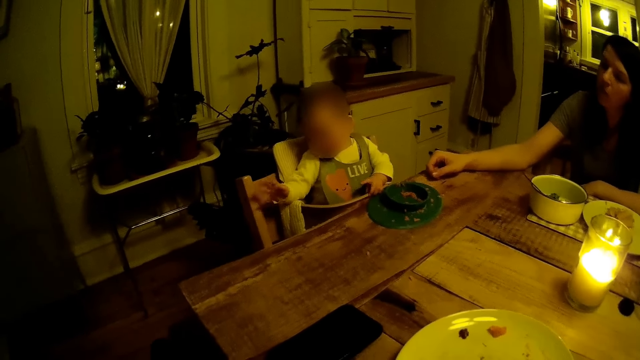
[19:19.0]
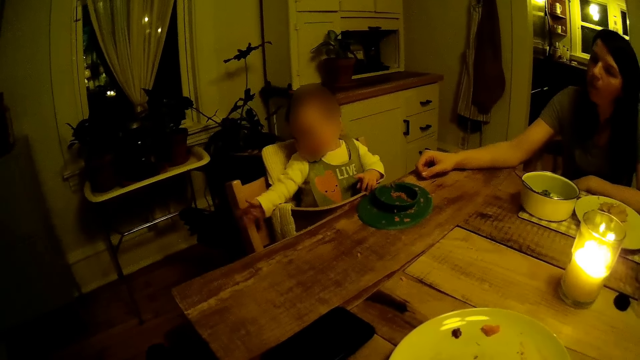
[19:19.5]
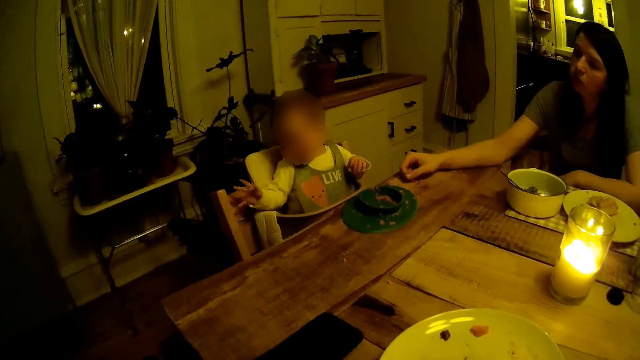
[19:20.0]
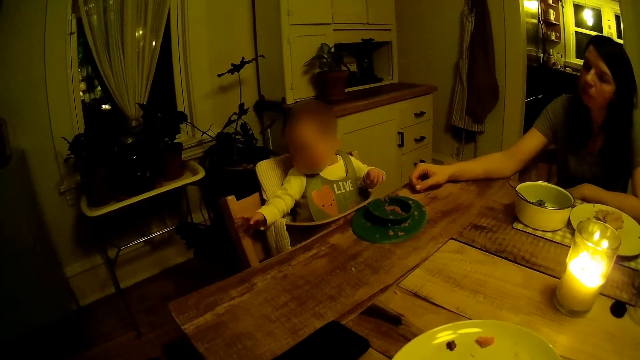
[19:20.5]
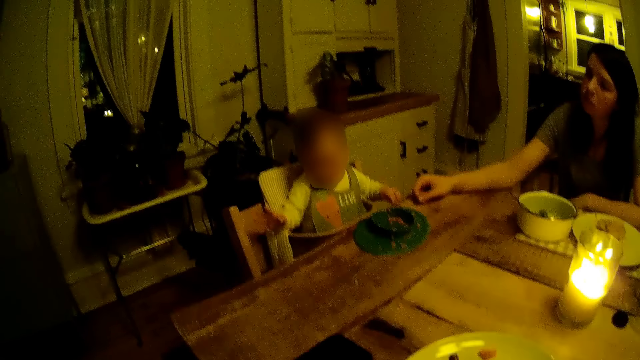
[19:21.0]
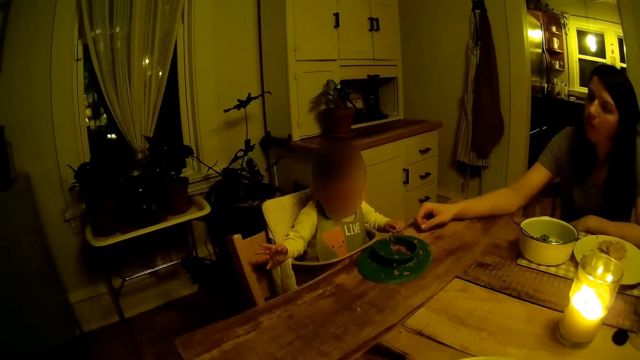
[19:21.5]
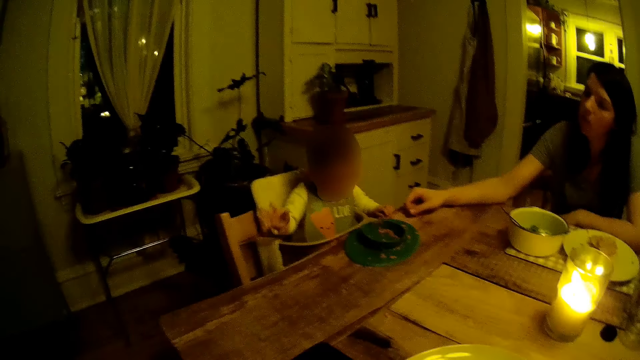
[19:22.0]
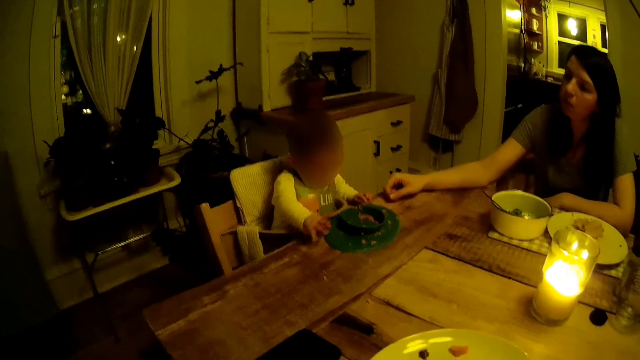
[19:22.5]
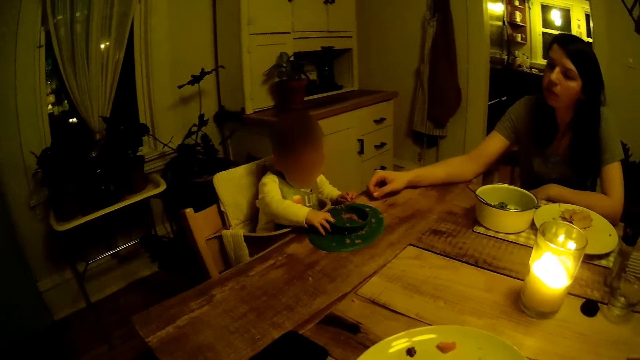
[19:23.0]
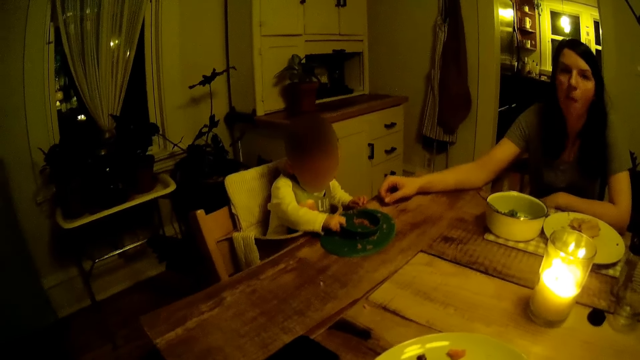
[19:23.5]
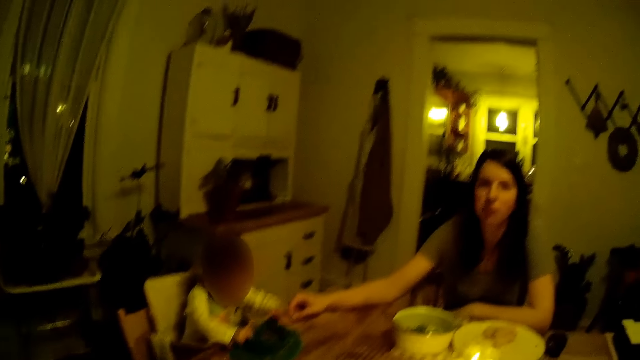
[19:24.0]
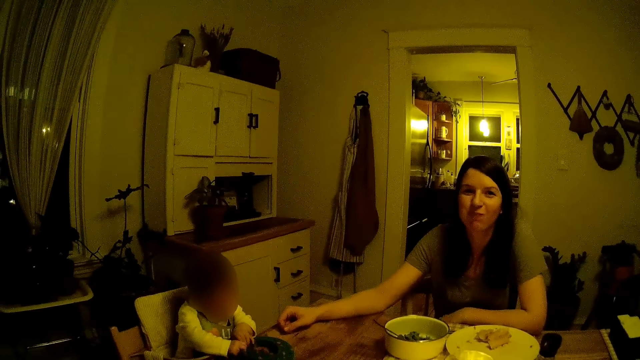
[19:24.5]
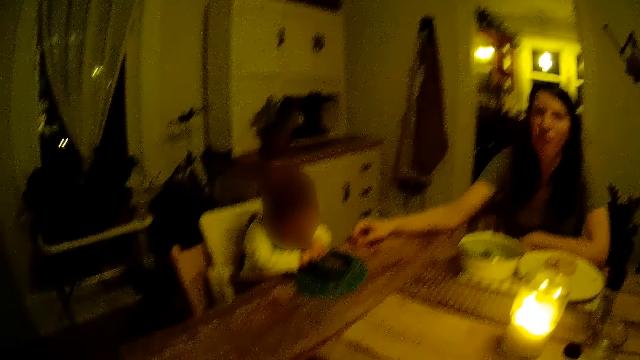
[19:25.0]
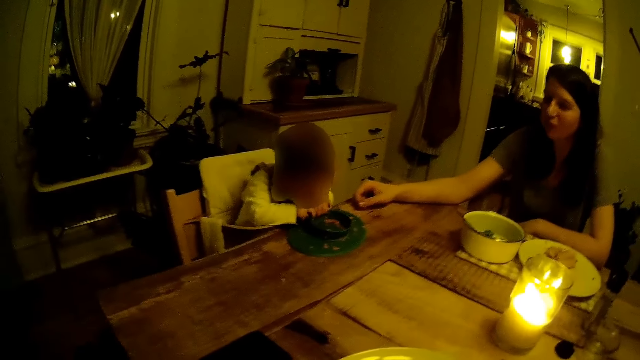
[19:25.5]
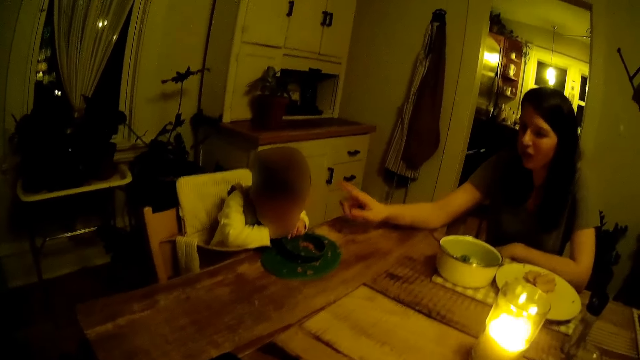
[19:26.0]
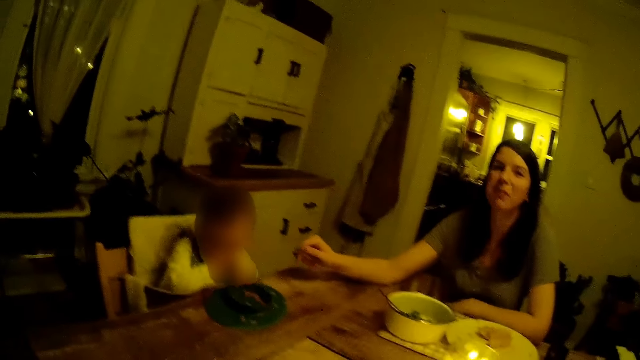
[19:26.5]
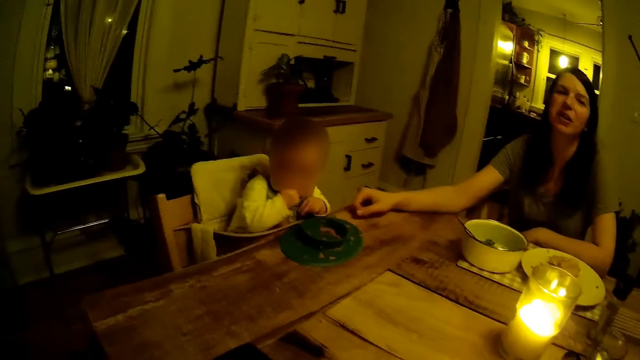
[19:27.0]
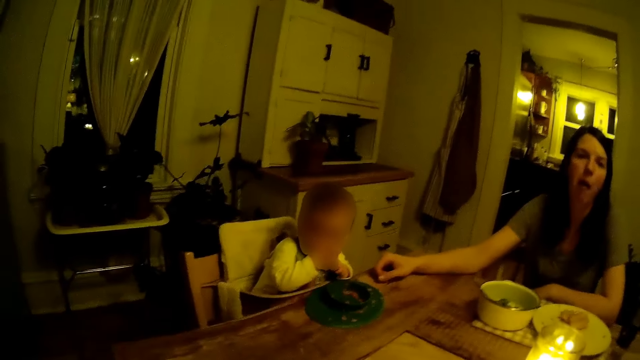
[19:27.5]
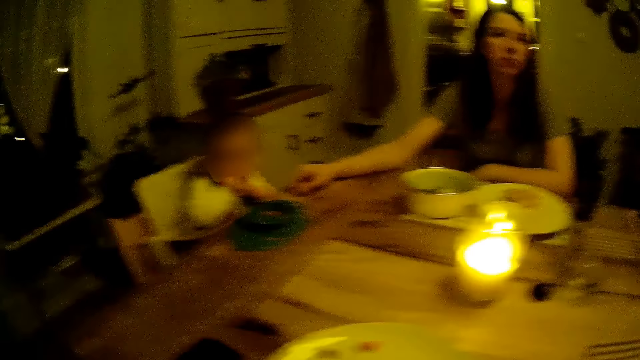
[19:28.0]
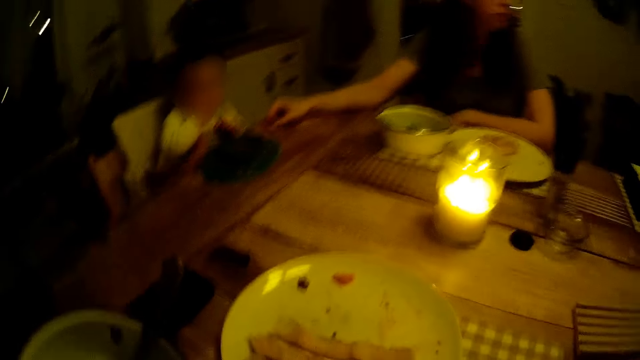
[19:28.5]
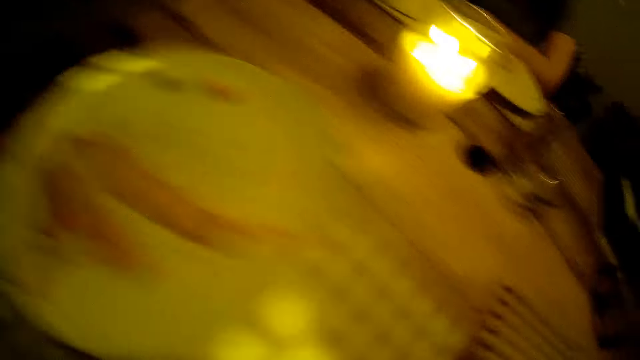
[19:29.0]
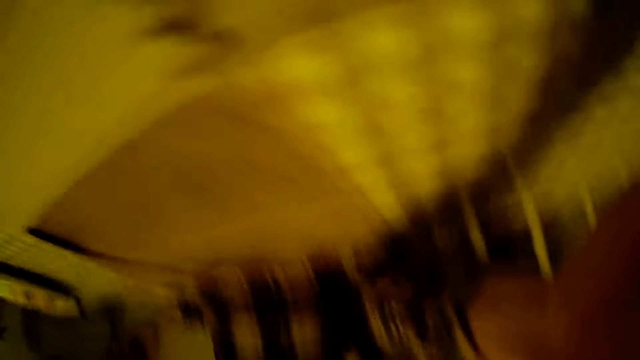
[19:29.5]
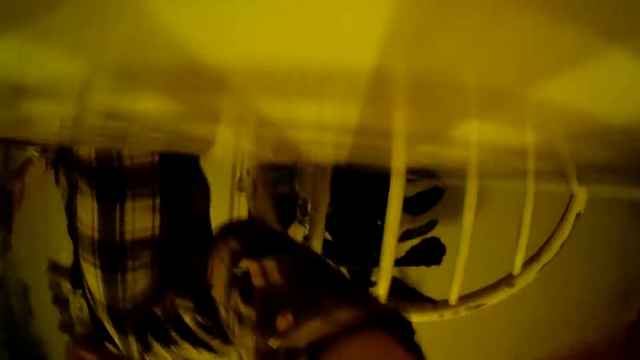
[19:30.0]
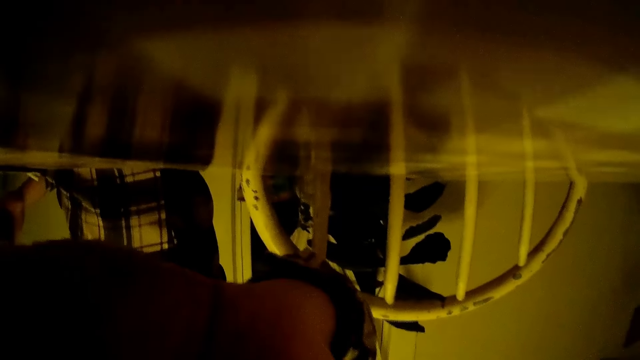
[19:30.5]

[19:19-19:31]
The toddler plays on the dining table. The camera wearer talks to a person. The toddler touches the plate on the table with both hands. The person looks at the camera wearer and talks to the camera wearer. The toddler removes both hands from the plate on the table and puts his right hand in his mouth. The camera wearer talks to the person. He moves his body.
